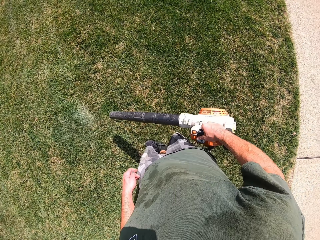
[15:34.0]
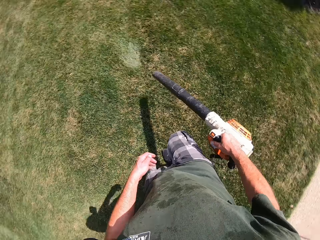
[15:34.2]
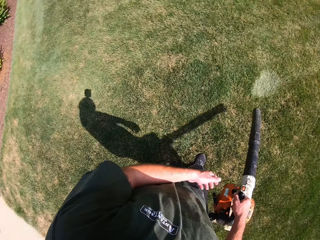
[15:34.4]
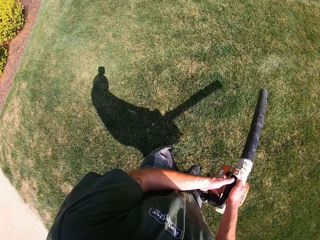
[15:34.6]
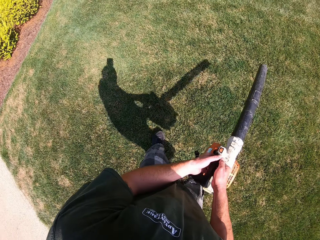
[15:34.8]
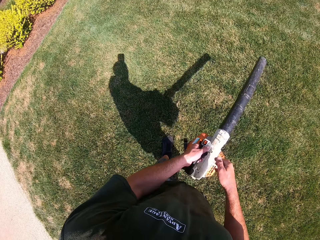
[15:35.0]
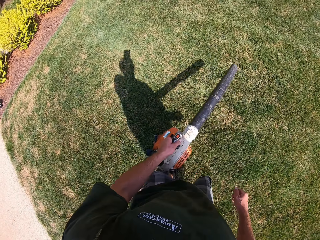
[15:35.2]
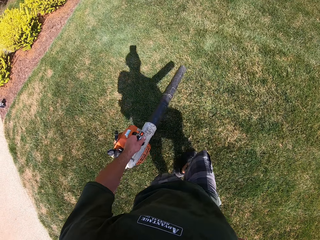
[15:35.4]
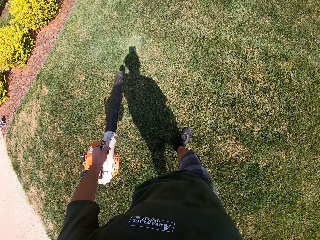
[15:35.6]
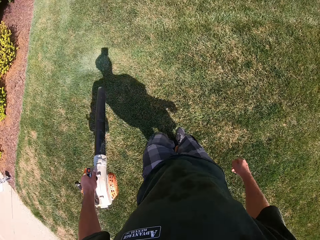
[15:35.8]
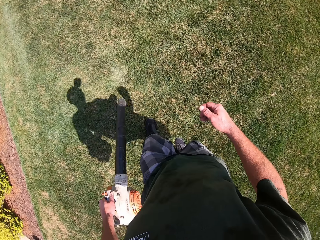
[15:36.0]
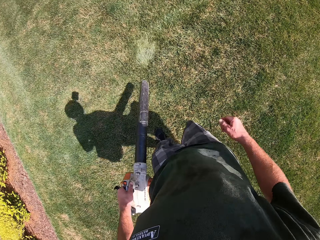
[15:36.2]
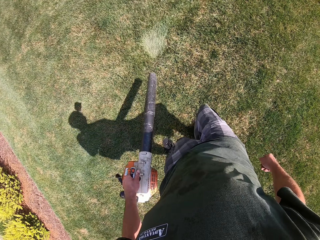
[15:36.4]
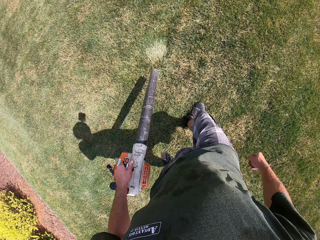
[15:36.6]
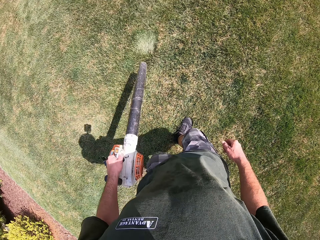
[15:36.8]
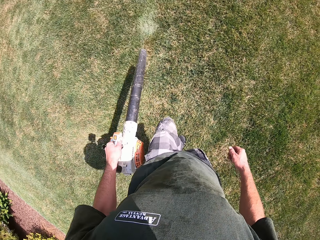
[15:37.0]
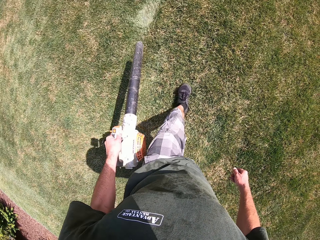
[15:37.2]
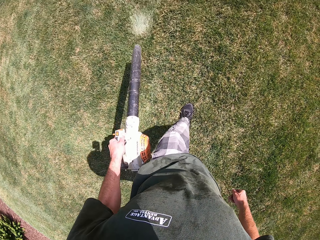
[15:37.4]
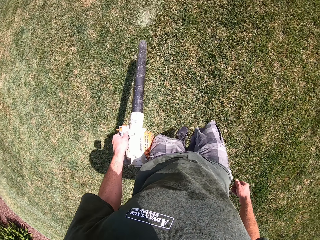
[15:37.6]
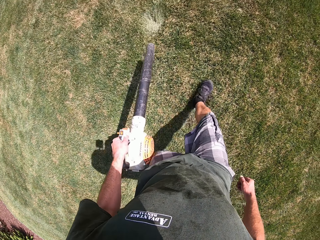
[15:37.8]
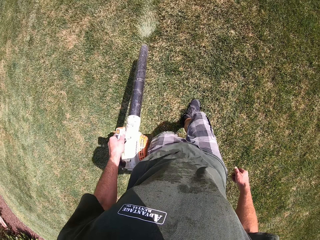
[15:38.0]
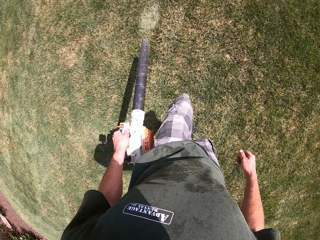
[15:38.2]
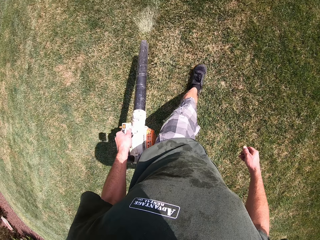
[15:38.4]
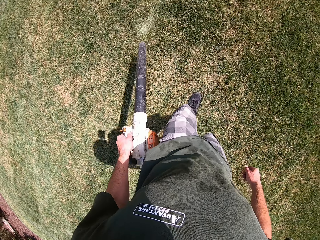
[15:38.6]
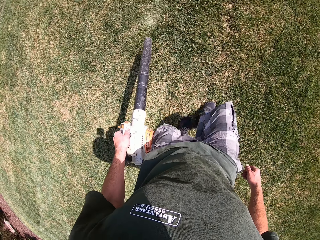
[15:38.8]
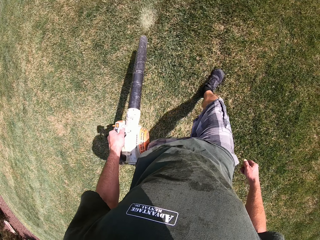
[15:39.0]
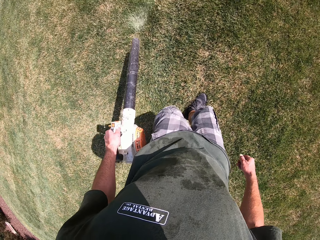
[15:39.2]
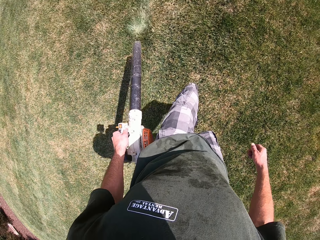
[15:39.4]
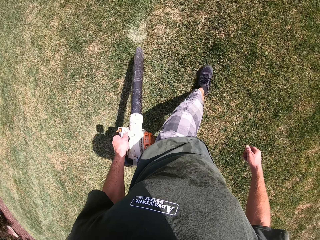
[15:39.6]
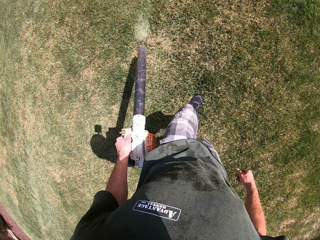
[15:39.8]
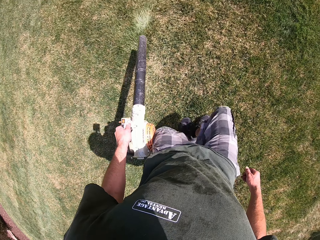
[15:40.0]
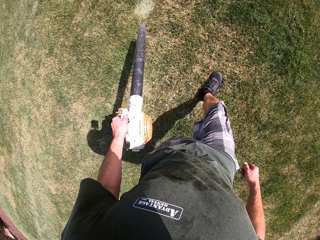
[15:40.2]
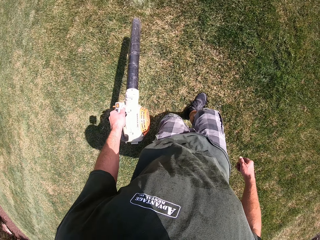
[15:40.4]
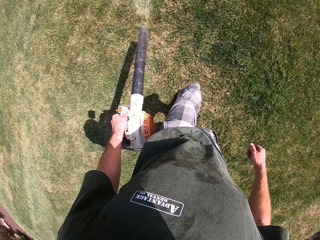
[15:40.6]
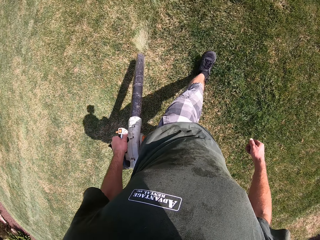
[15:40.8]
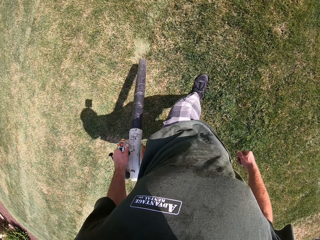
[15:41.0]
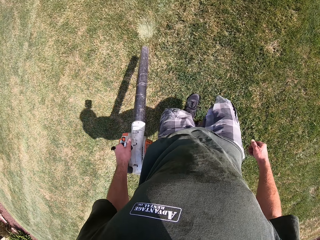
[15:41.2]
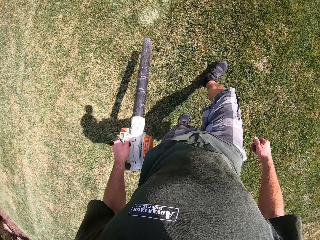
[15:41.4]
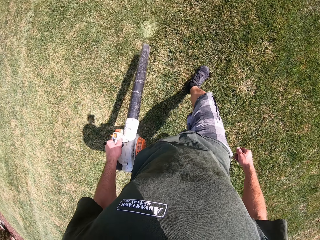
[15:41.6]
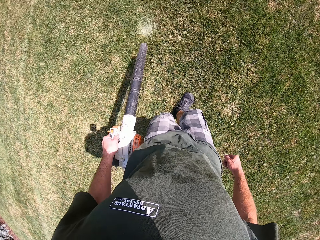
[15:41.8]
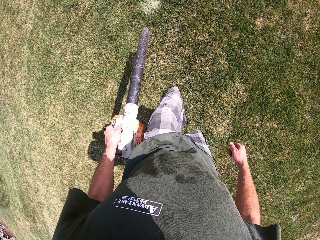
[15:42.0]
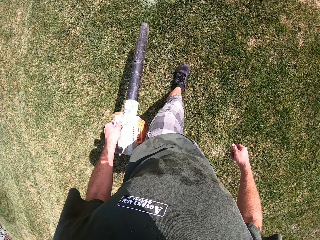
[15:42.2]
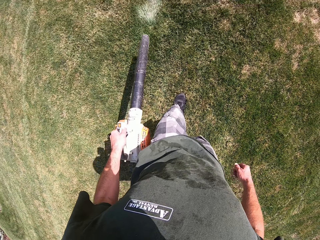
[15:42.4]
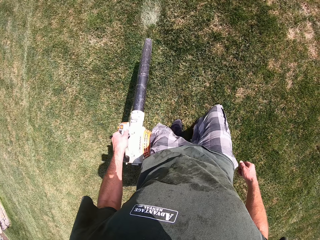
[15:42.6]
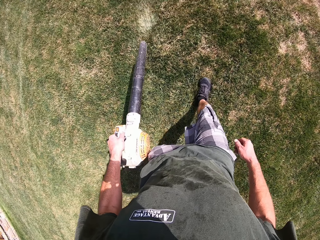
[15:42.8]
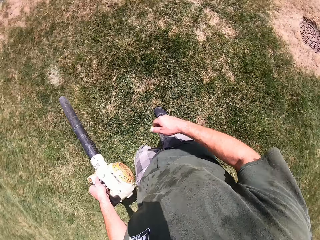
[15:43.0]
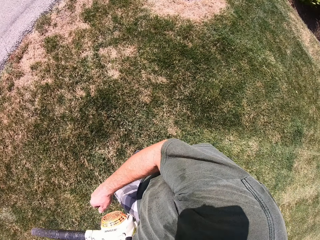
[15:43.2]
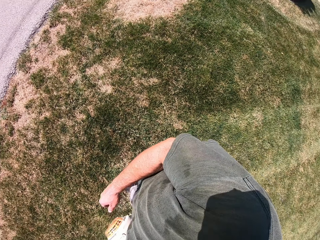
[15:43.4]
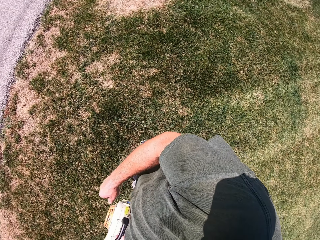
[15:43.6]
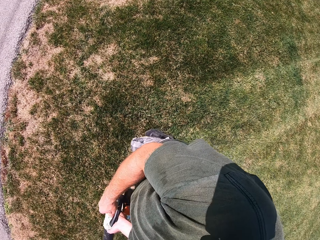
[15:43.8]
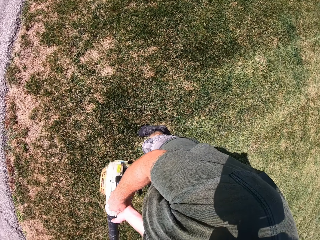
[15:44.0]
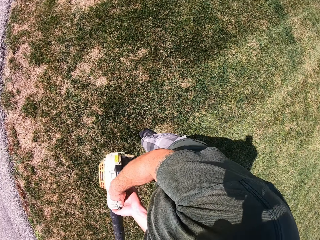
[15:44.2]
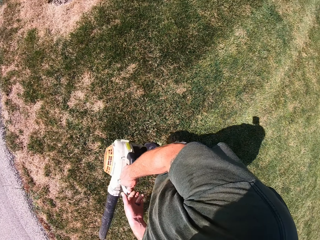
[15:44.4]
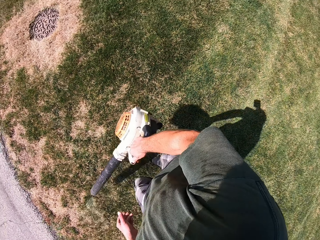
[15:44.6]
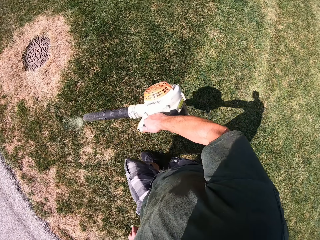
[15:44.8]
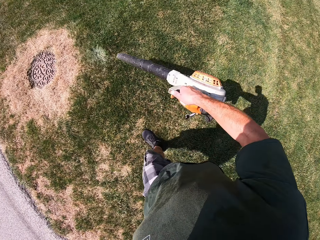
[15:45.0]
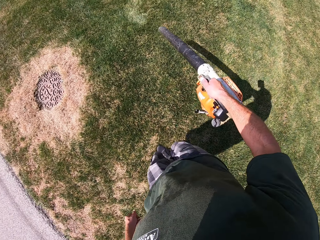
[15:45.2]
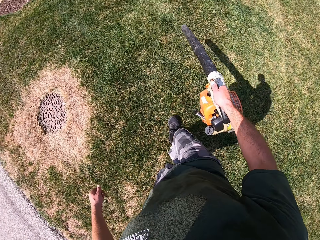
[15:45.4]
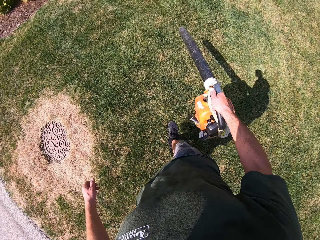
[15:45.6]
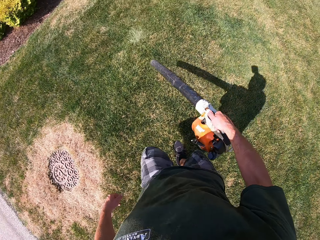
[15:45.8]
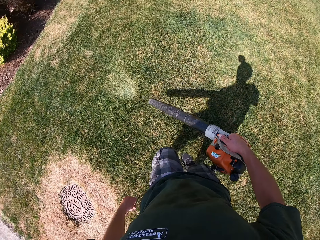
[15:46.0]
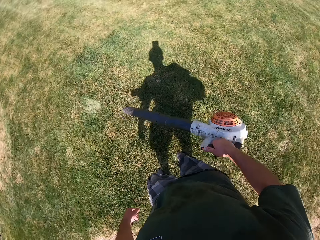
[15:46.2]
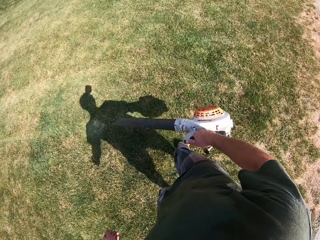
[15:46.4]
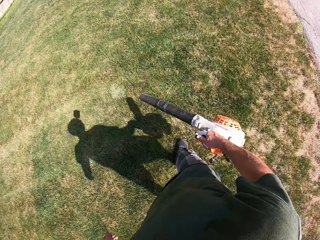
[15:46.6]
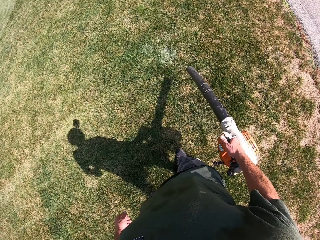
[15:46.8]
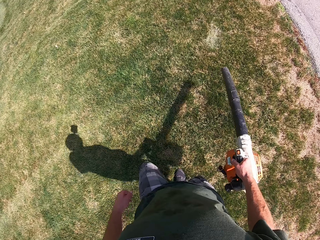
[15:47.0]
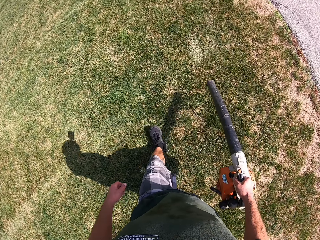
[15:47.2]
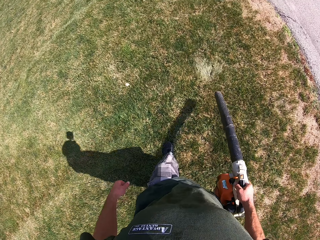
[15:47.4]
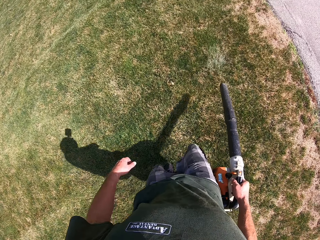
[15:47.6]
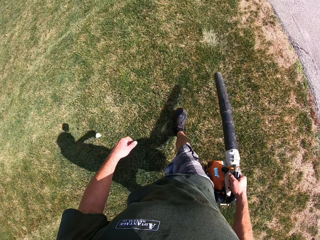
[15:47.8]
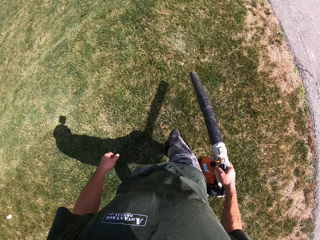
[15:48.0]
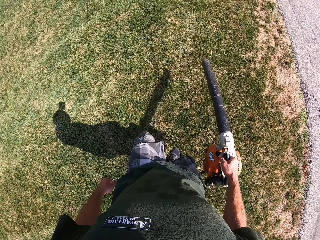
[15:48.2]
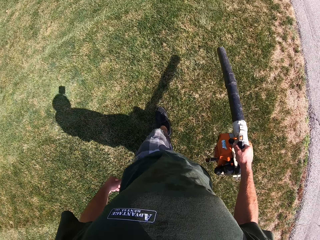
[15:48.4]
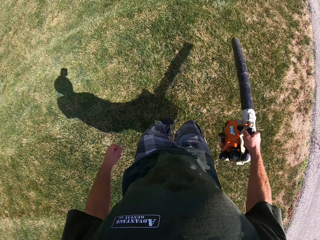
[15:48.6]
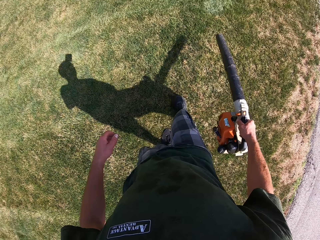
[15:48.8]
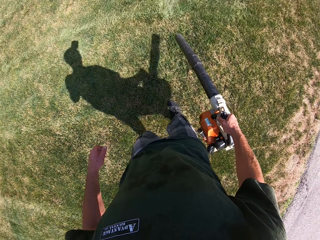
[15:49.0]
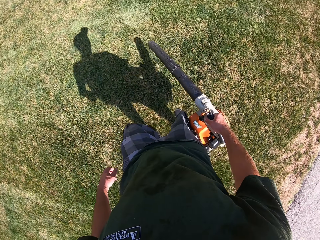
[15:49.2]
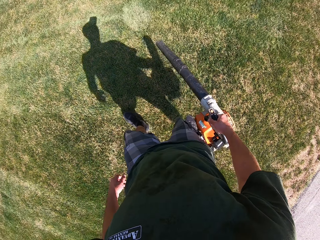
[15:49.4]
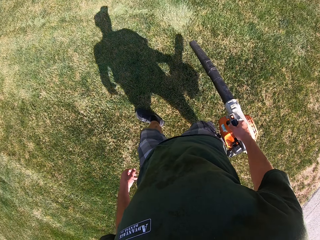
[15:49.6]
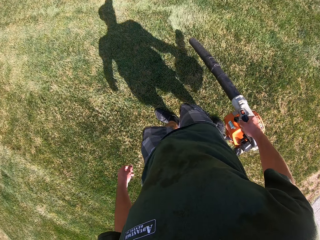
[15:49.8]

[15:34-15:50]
The camera wearer places the leaf blower in his left hand. He continues to blow the lawn with the blower in his left hand. He removes the leaves from the grass with the leaf blower. He places the leaf blower in his right hand. He continues to blow the lawn with the blower in his right hand. He removes the leaves from the grass with the leaf blower.

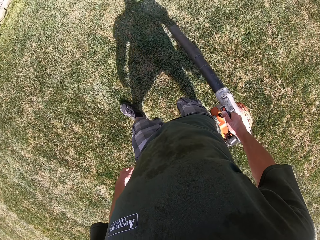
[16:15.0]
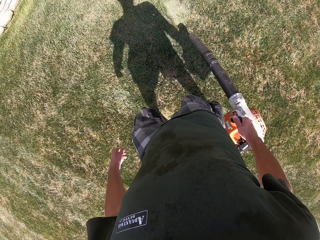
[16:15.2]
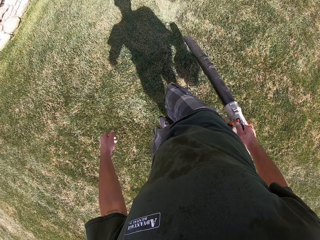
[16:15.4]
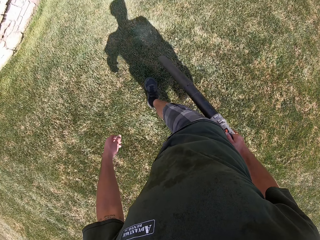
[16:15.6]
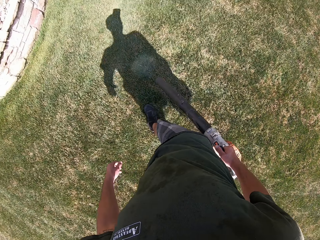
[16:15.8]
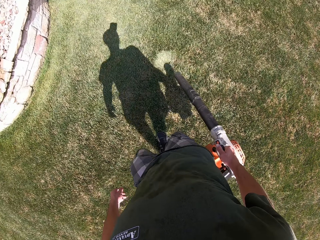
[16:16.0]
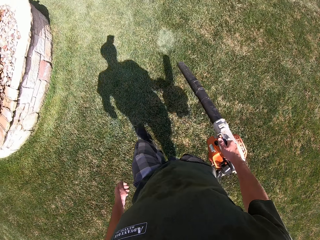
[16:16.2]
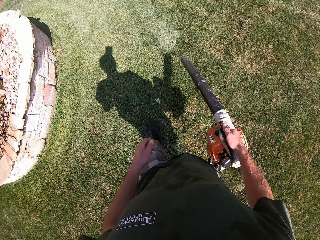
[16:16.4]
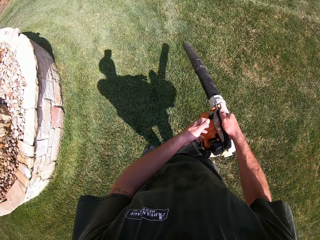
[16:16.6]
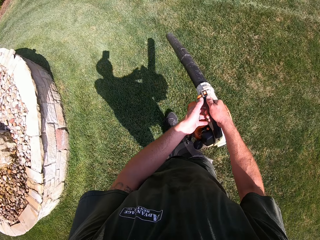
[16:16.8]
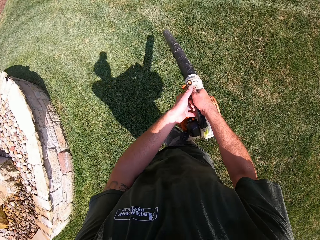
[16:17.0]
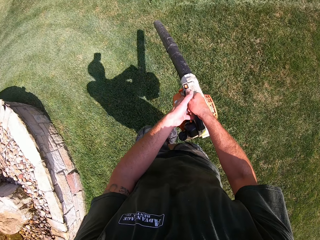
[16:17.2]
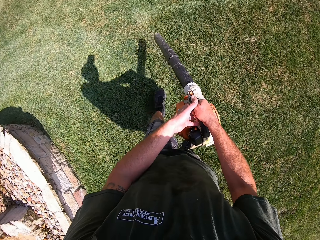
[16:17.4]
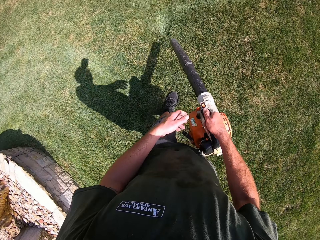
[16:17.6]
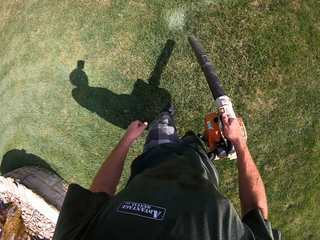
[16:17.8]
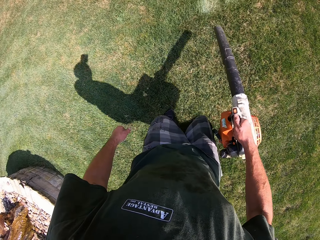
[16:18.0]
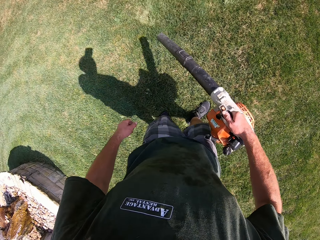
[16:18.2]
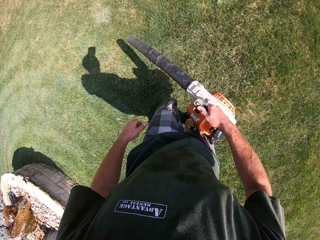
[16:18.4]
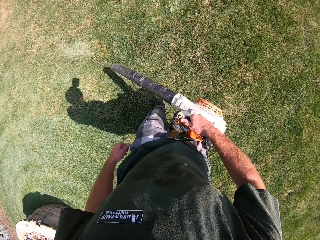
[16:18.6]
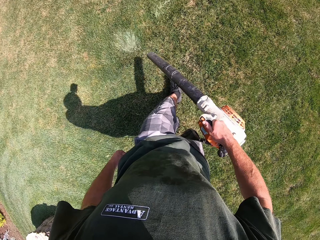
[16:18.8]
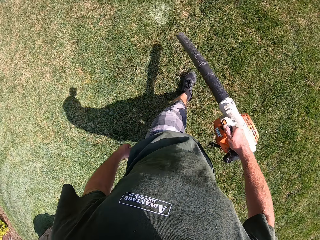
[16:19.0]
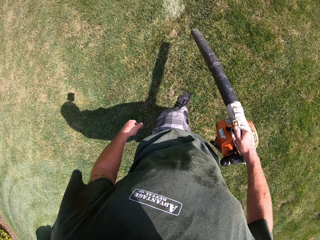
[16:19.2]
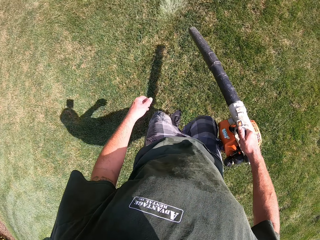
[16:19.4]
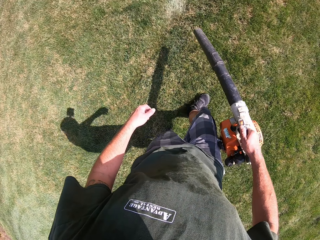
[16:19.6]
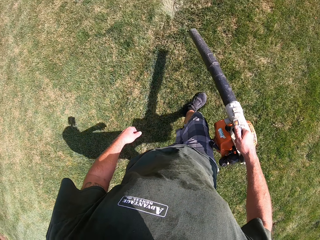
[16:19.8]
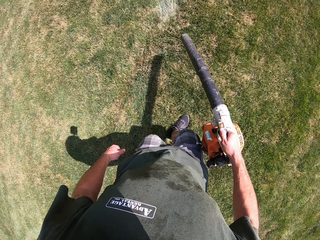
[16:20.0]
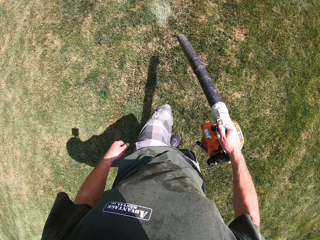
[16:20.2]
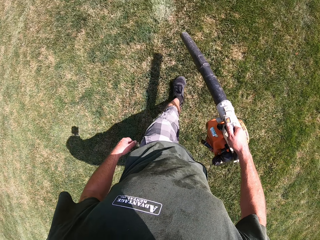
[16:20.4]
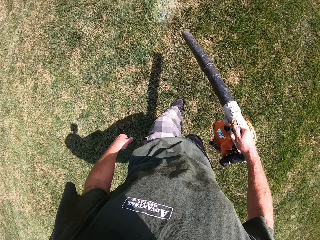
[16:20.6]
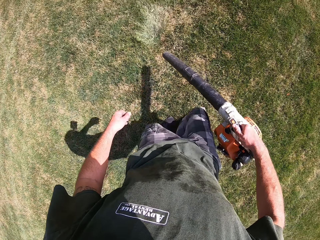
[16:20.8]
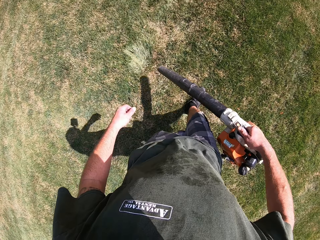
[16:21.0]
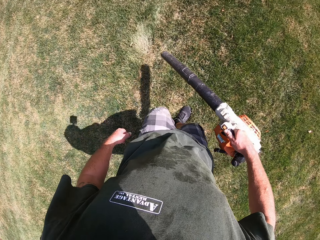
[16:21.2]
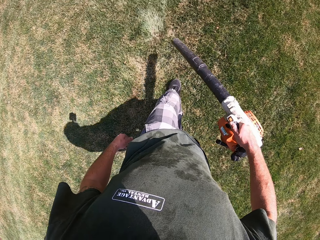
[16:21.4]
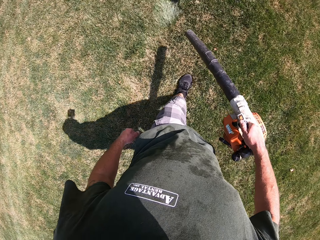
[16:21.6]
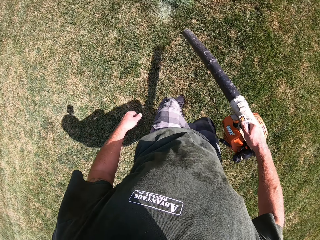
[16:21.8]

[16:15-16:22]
The camera wearer touches the leaf blower with his left hand. He holds the leaf blower with both his hands. He lets go of the leaf blower. He removes the leaves from the grass with the leaf blower.
